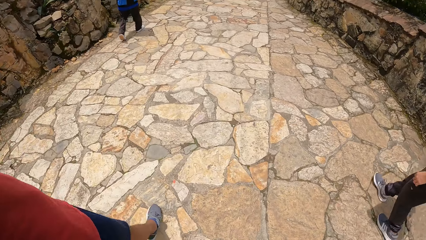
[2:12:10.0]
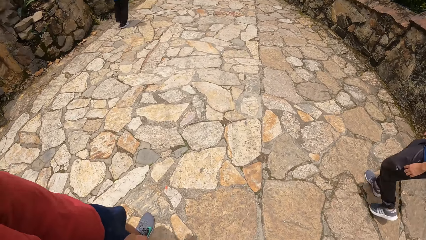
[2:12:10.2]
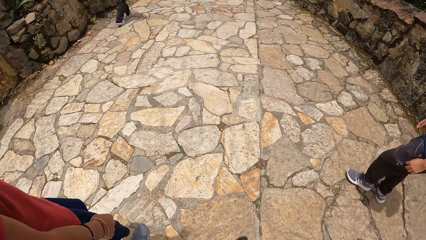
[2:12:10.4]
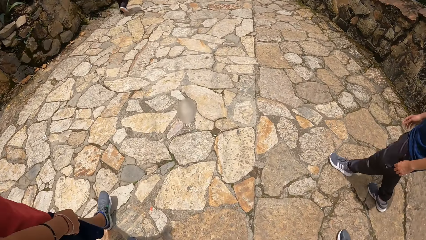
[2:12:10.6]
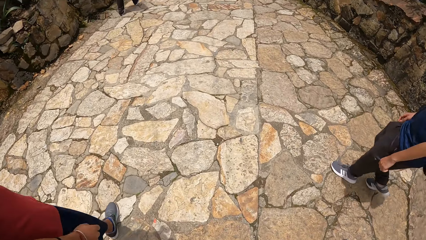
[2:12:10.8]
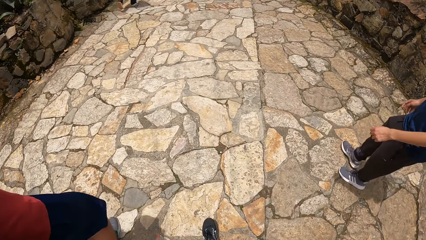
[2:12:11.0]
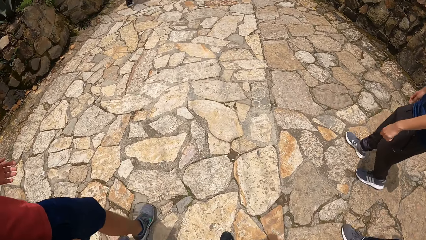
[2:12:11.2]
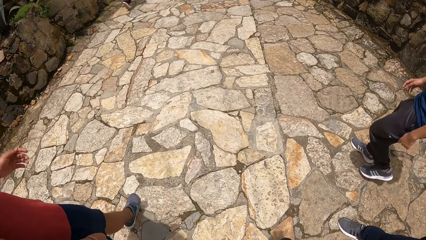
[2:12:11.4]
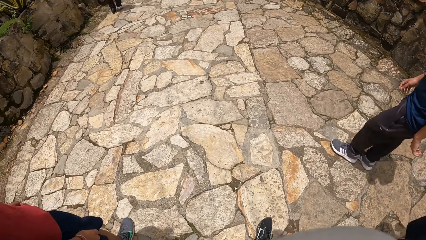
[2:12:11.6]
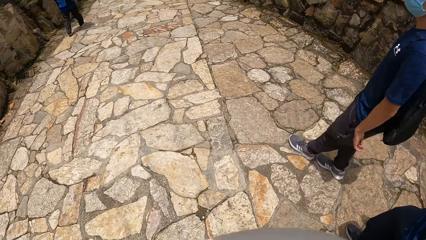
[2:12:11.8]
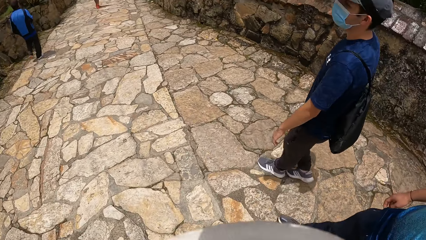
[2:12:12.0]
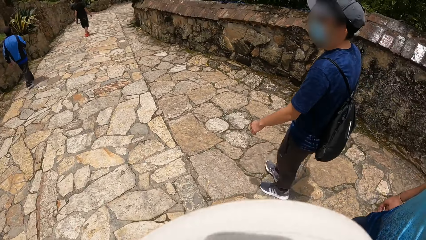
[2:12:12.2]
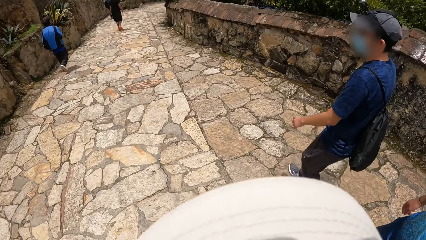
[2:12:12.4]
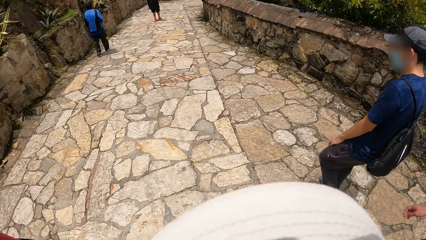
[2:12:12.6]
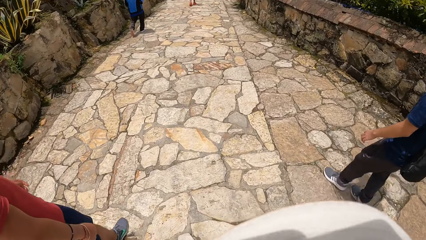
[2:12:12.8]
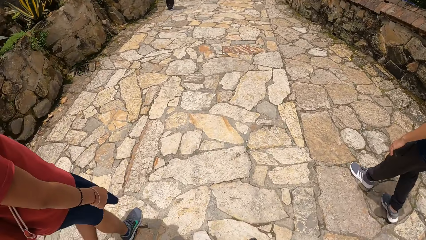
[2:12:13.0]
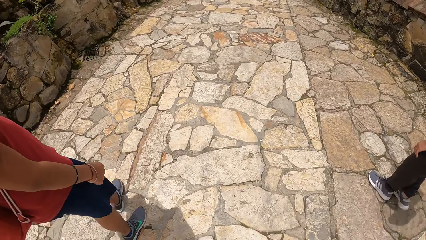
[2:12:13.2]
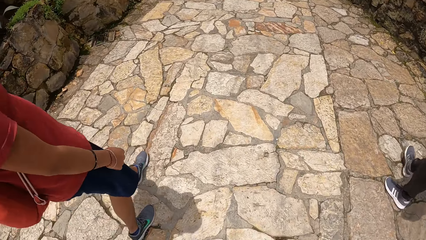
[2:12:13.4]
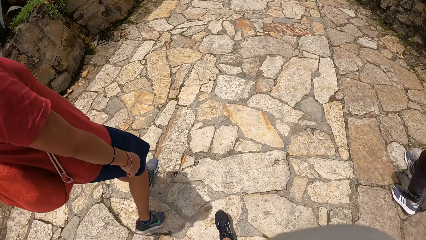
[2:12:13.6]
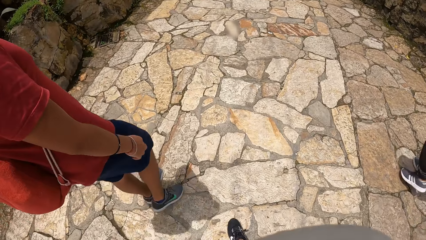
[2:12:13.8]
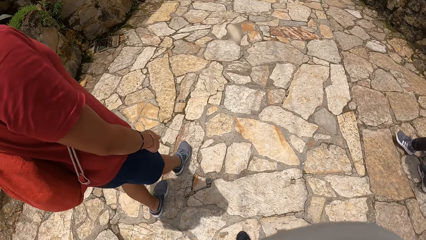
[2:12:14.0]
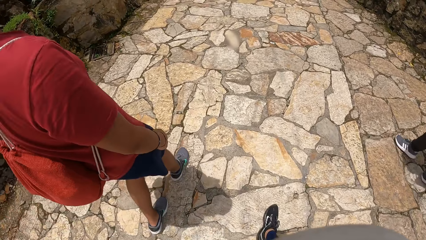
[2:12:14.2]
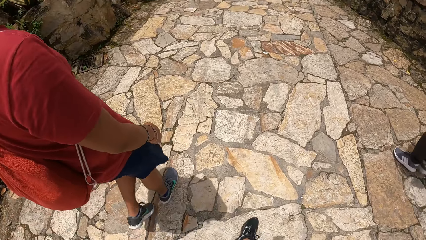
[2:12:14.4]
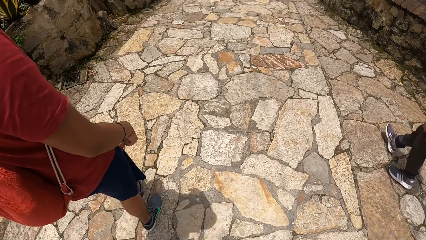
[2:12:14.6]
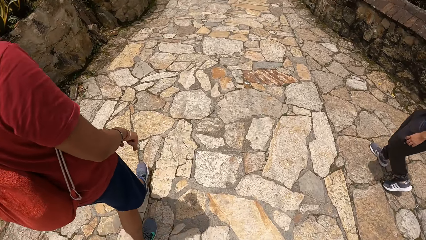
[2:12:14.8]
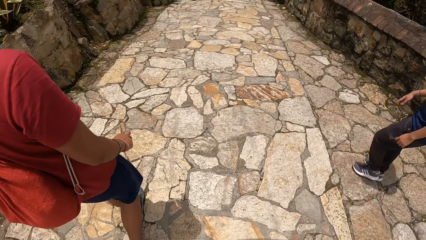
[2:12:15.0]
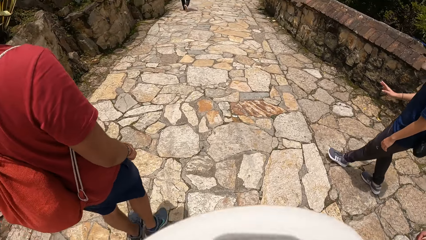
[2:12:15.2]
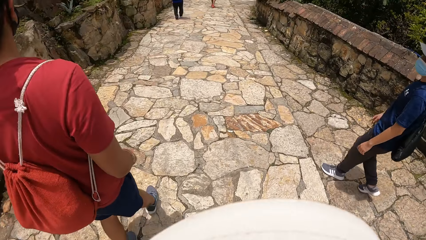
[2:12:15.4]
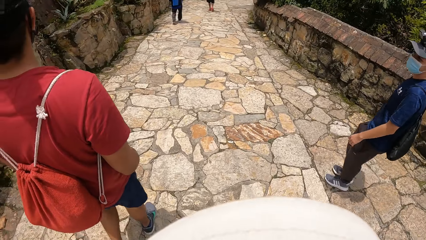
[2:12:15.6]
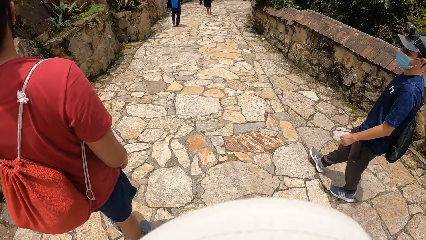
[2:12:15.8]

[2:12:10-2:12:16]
The camera wearer walks down the pavement.

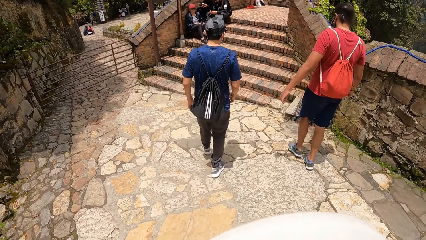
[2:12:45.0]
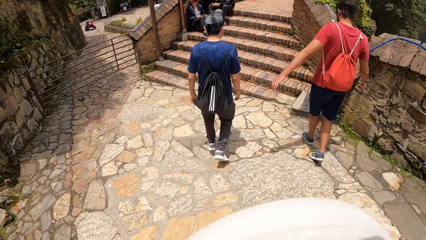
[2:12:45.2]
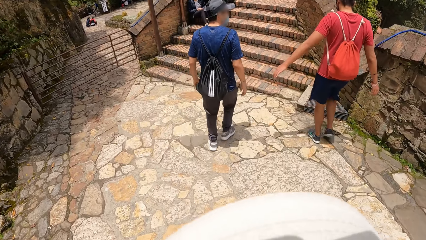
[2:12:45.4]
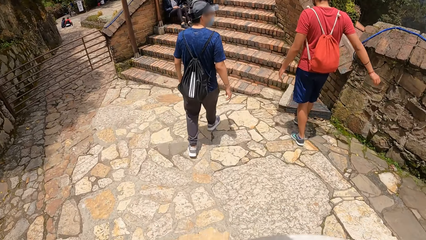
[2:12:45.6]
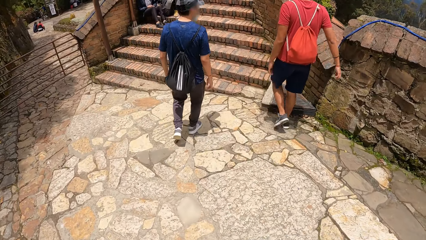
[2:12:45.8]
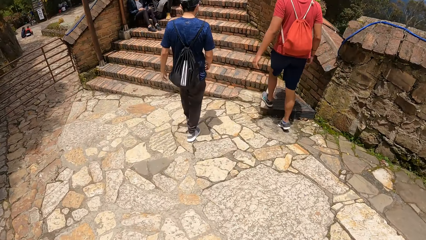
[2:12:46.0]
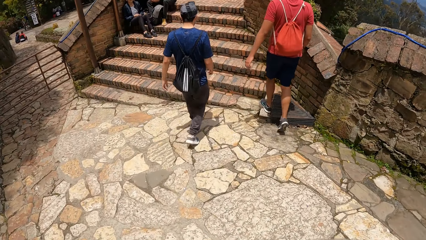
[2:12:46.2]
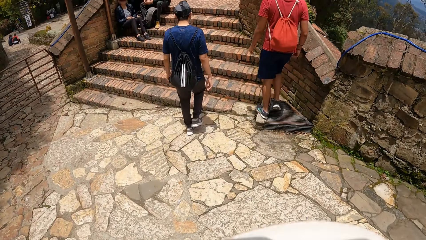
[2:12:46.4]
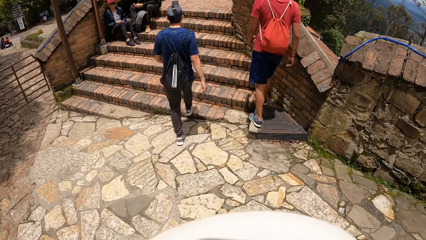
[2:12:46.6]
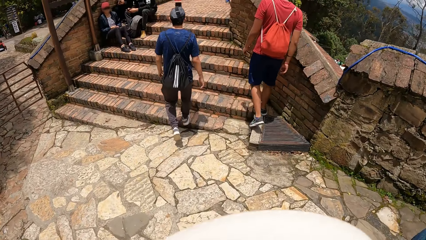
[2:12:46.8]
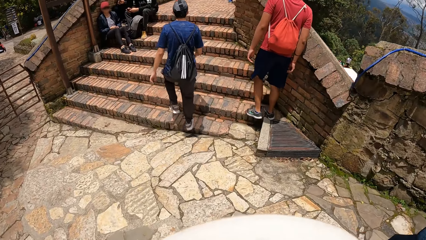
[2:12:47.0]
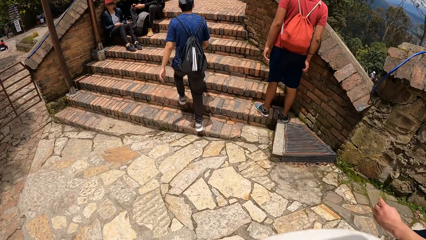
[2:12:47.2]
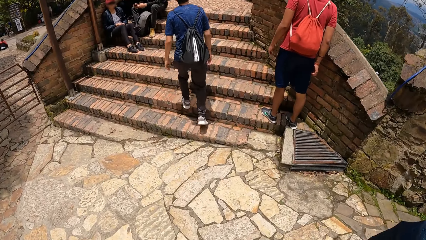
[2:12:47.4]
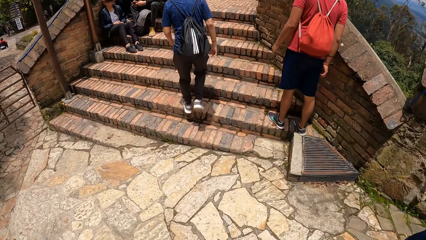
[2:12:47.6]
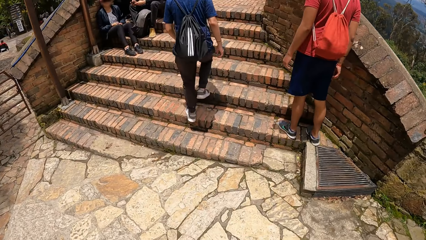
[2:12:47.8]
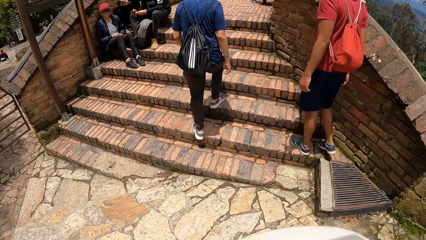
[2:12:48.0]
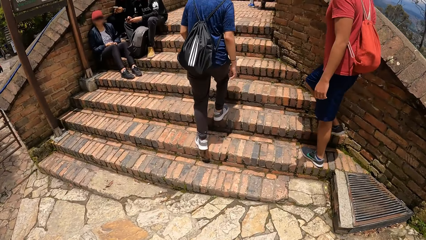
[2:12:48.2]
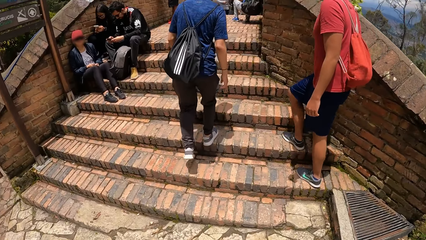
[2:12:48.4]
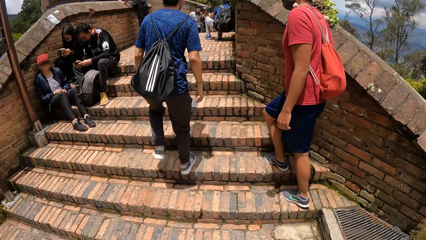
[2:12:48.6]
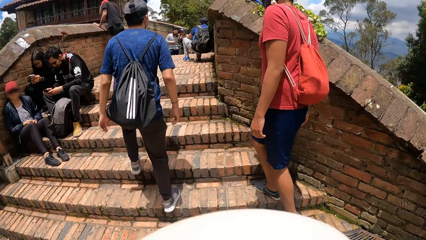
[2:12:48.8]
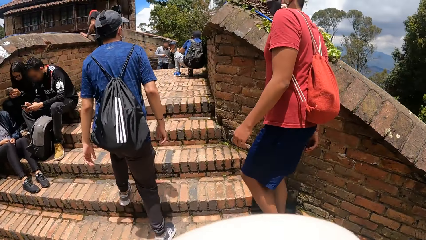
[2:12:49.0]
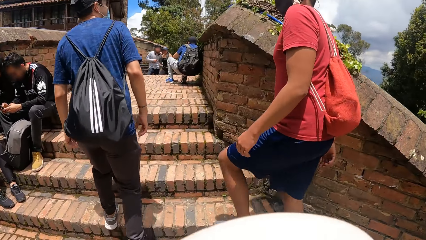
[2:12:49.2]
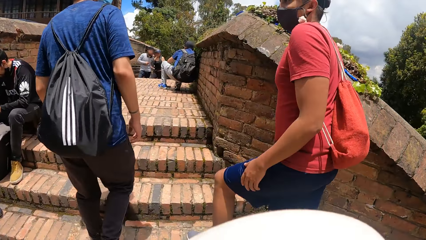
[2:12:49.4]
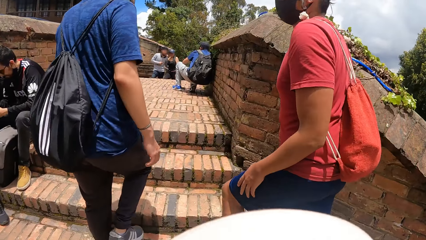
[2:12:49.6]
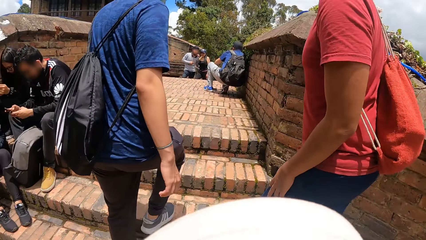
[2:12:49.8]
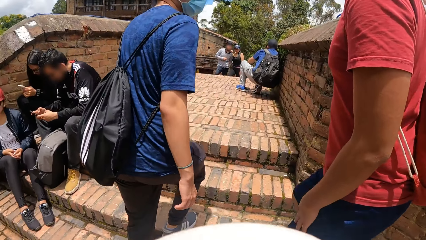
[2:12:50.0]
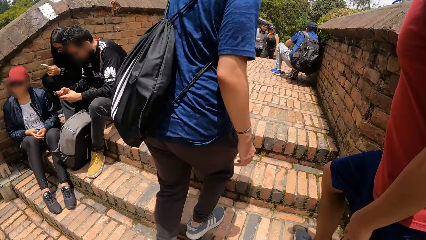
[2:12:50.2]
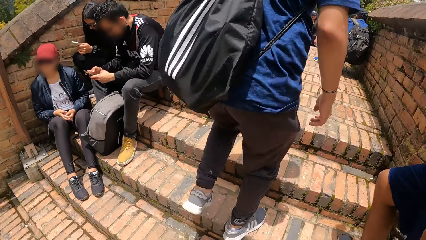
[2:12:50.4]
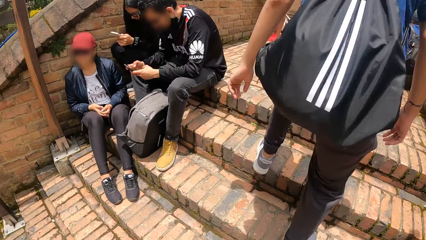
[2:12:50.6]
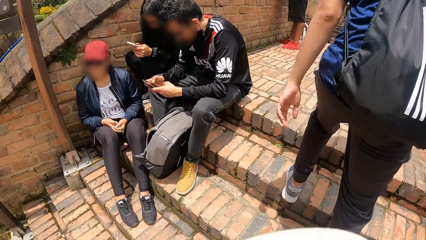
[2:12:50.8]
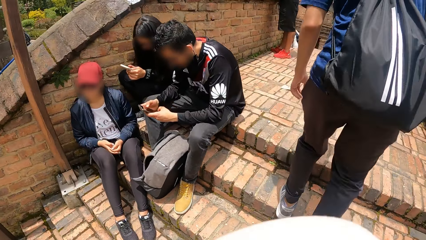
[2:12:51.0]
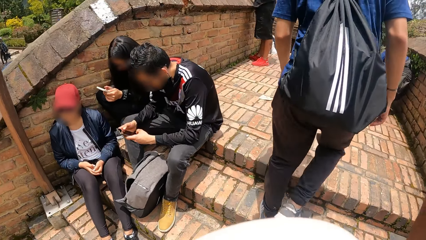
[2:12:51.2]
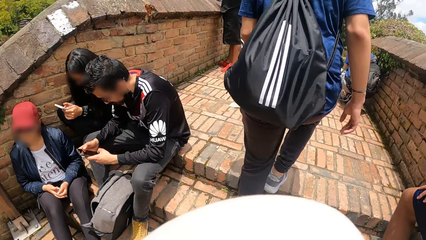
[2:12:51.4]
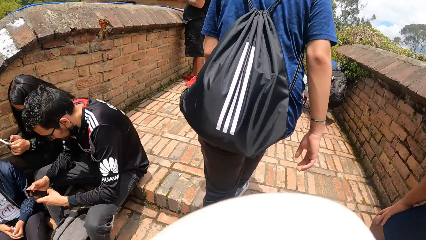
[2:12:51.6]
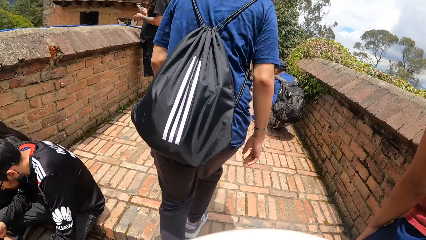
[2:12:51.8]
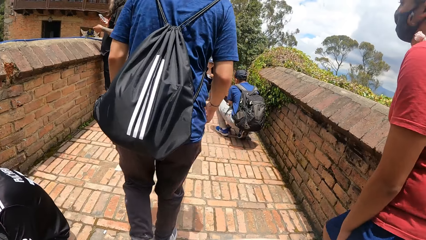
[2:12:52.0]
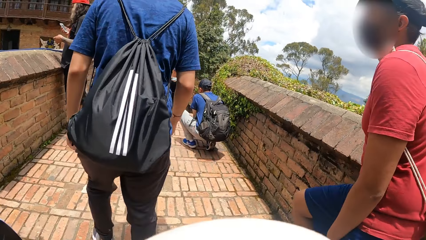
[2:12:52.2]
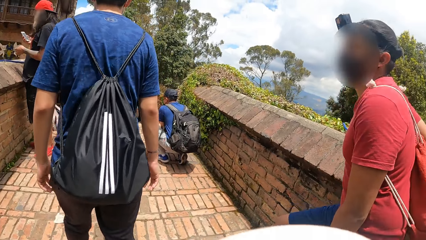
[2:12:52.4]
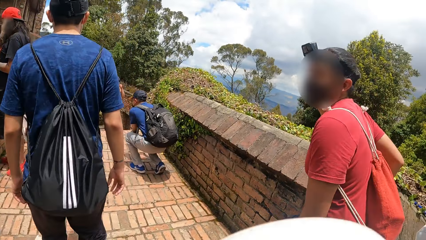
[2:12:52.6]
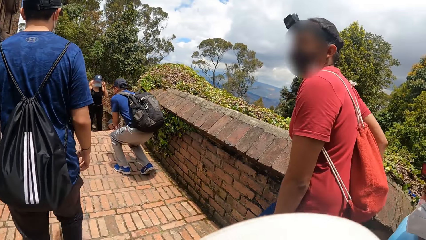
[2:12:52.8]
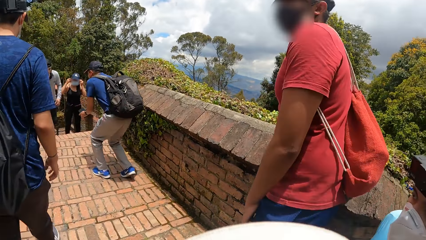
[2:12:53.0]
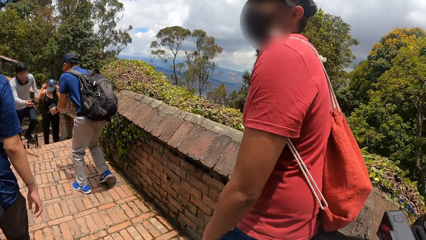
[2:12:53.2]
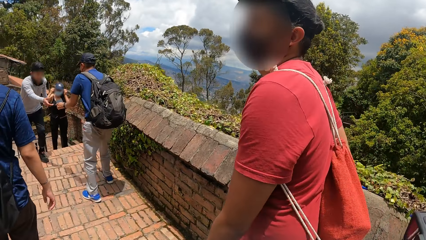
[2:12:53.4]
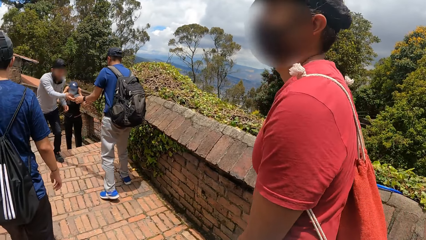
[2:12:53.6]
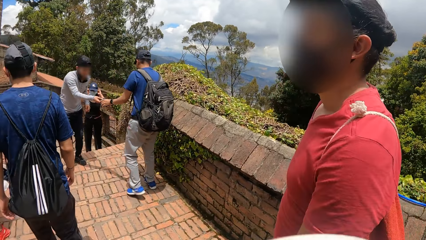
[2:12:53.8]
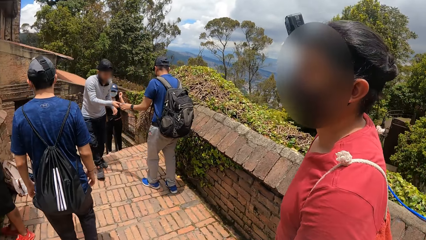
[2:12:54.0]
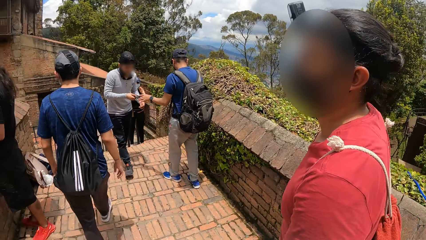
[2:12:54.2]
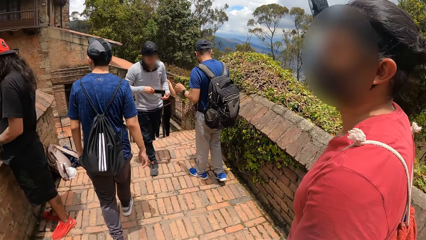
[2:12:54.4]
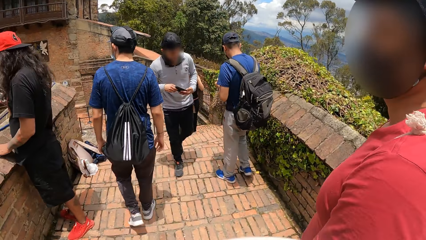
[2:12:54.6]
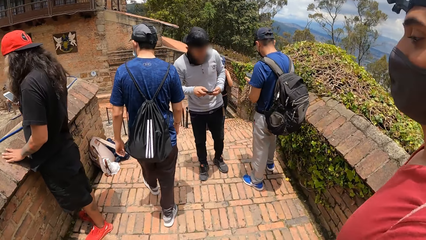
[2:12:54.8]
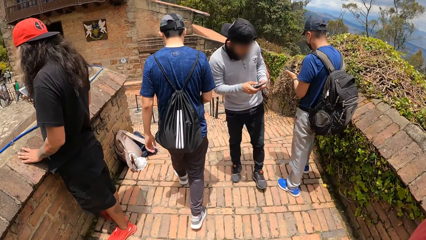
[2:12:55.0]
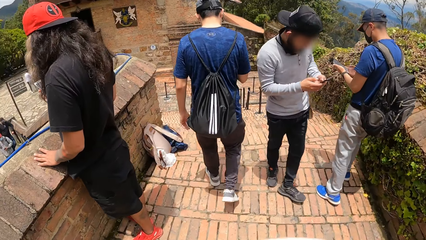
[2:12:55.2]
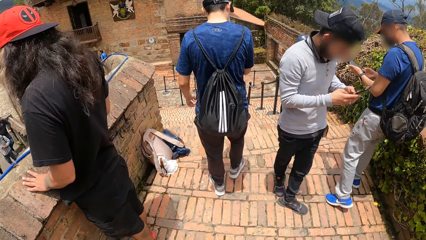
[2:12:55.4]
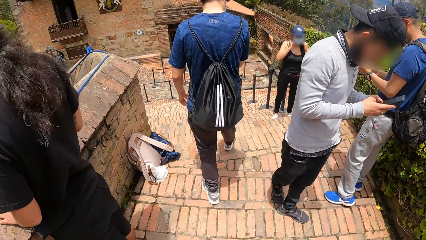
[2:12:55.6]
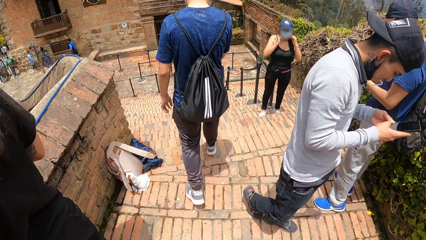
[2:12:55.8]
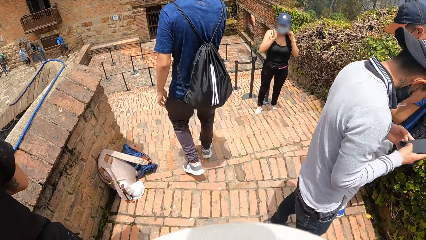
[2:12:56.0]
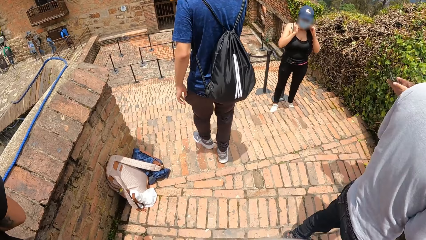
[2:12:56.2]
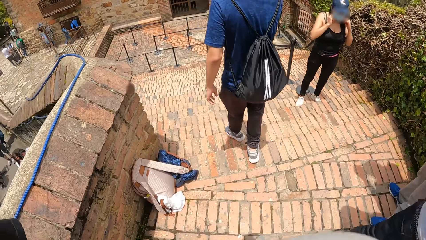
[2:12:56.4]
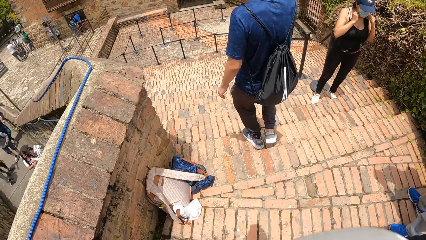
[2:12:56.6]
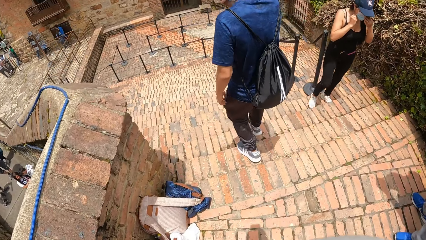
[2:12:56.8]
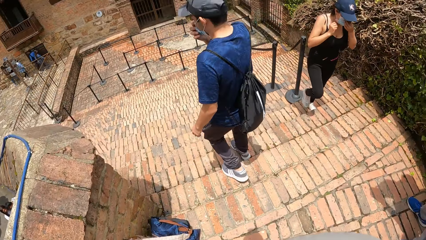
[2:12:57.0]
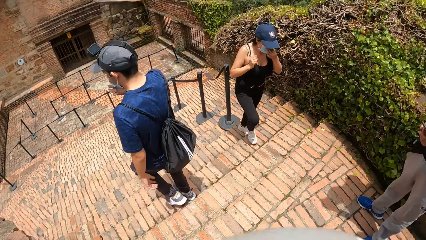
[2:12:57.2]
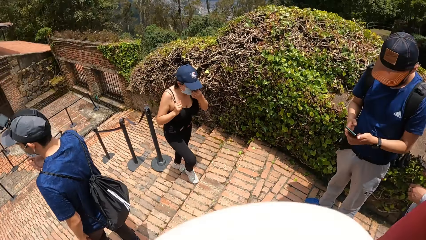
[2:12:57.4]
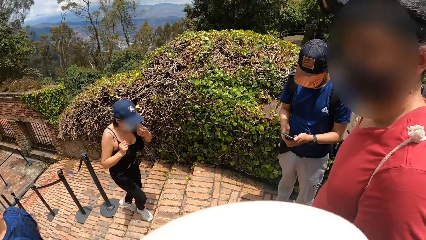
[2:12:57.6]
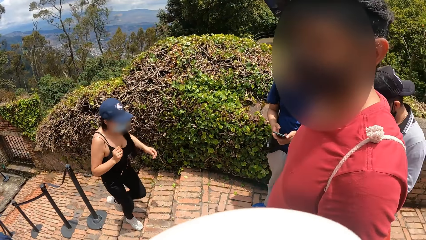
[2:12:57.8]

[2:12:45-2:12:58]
A man climbs the staircase. Another man climbs the staircase. The camera wearer walks up the stairs on the pavement. They walk on the pavement. The first man descends the staircase. The camera wearer walks down the pavement.
